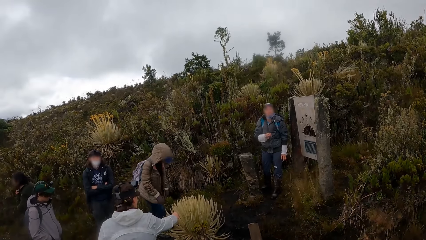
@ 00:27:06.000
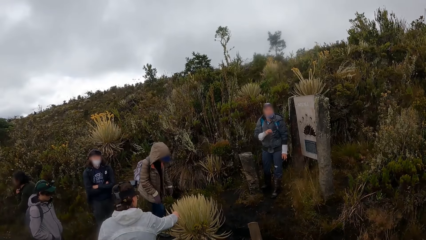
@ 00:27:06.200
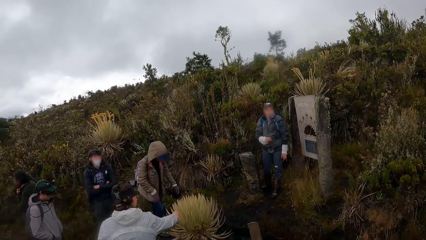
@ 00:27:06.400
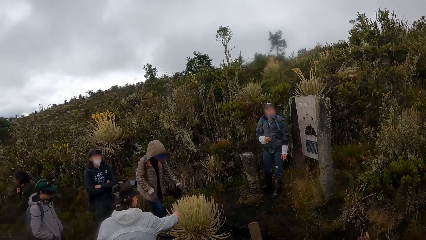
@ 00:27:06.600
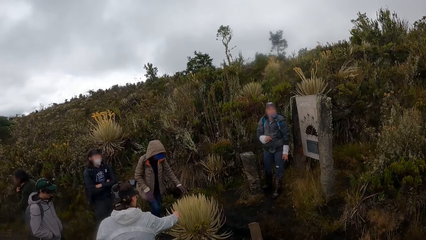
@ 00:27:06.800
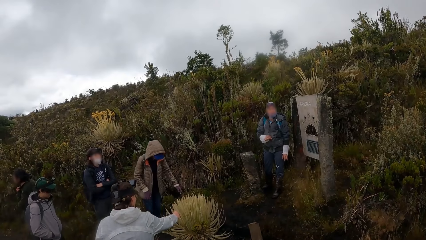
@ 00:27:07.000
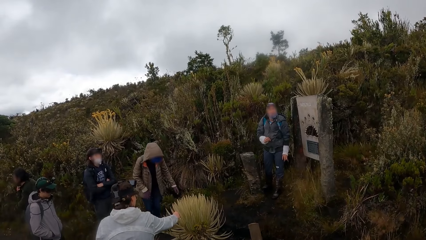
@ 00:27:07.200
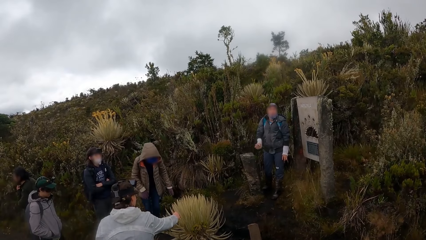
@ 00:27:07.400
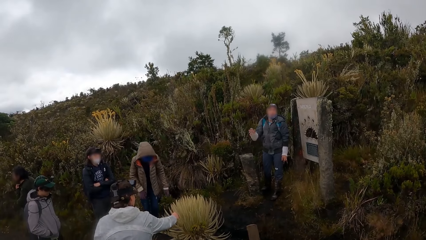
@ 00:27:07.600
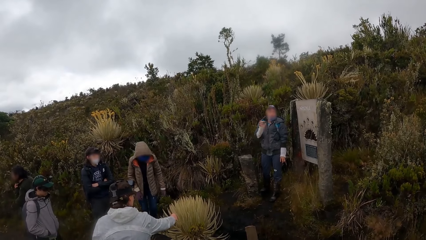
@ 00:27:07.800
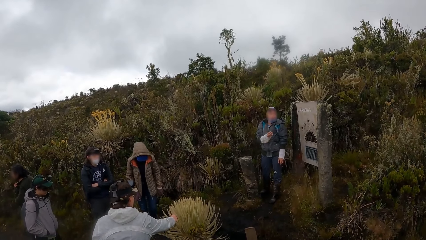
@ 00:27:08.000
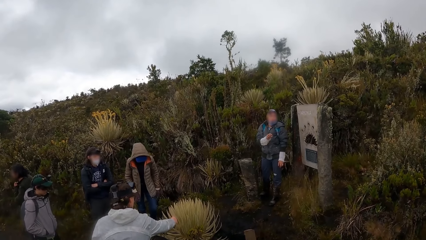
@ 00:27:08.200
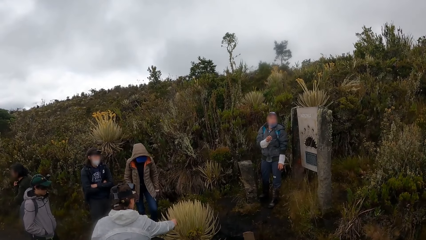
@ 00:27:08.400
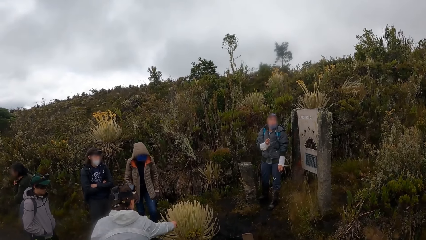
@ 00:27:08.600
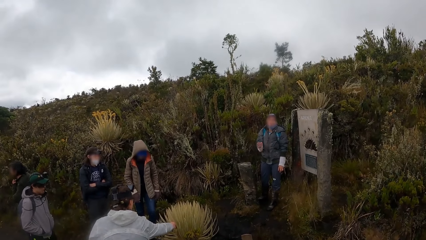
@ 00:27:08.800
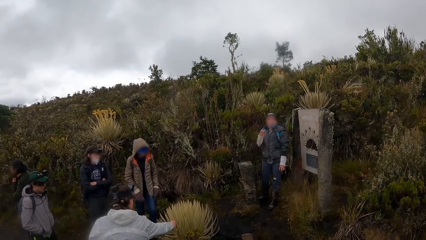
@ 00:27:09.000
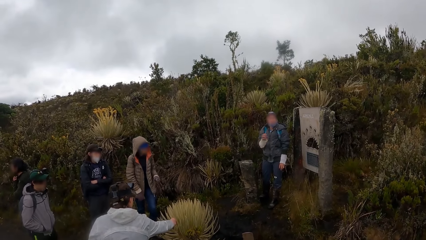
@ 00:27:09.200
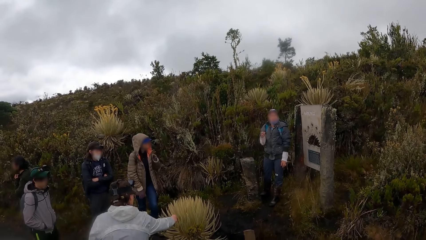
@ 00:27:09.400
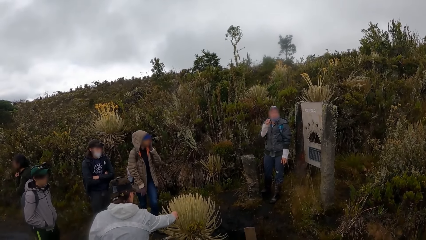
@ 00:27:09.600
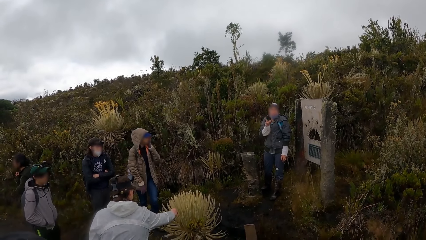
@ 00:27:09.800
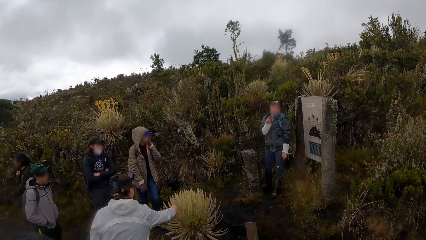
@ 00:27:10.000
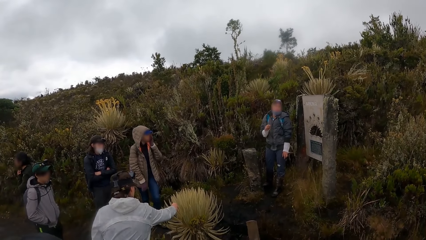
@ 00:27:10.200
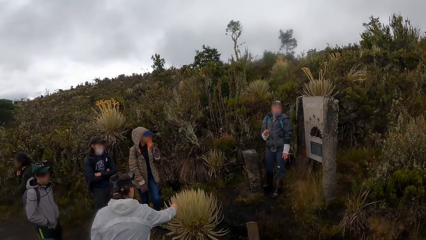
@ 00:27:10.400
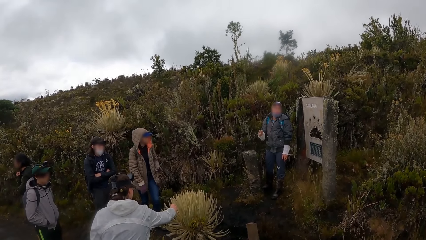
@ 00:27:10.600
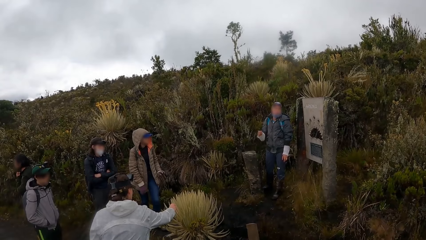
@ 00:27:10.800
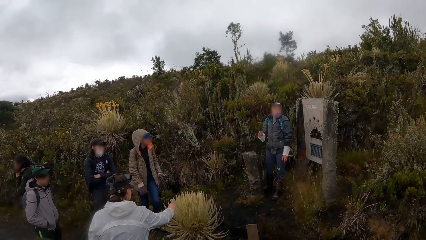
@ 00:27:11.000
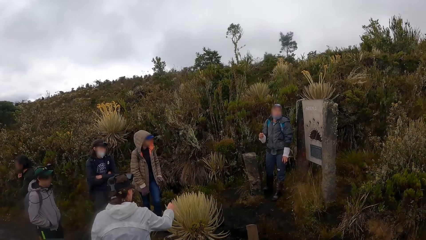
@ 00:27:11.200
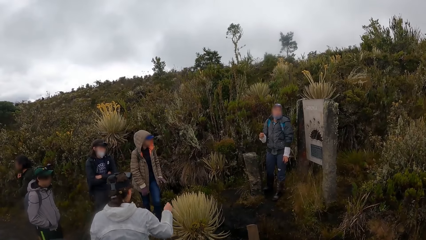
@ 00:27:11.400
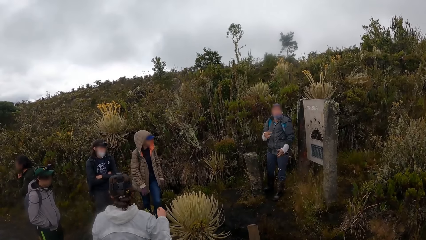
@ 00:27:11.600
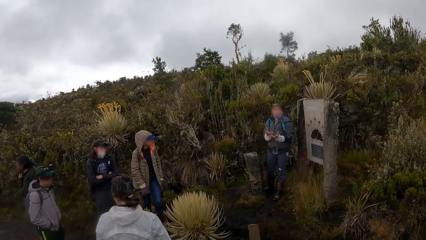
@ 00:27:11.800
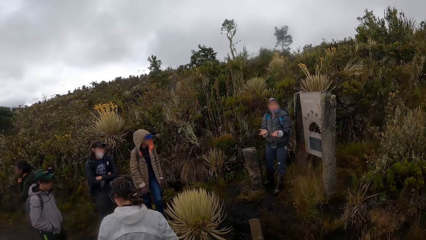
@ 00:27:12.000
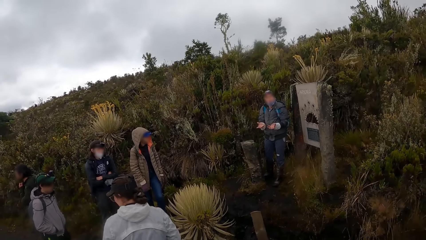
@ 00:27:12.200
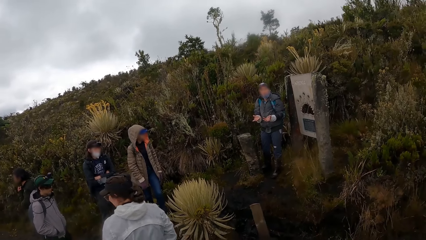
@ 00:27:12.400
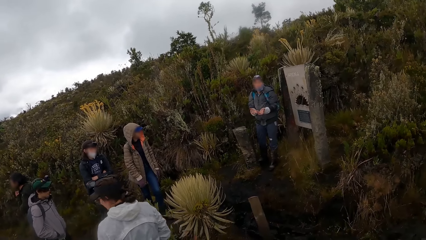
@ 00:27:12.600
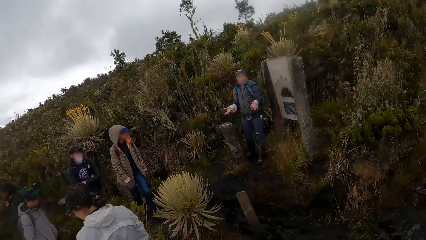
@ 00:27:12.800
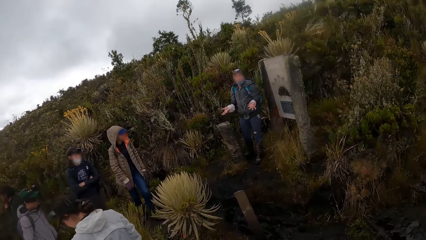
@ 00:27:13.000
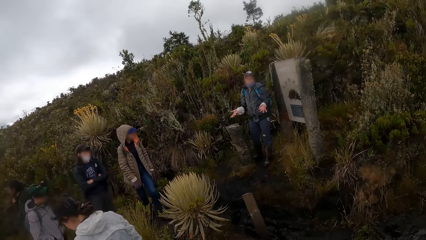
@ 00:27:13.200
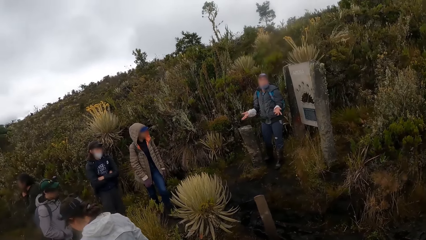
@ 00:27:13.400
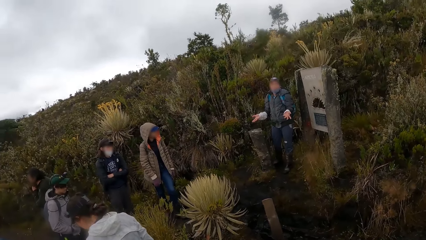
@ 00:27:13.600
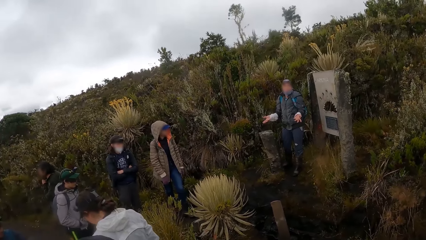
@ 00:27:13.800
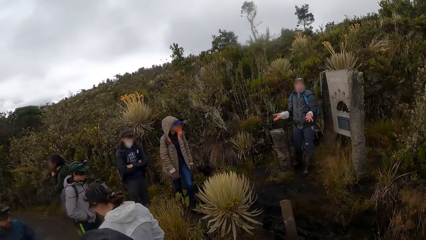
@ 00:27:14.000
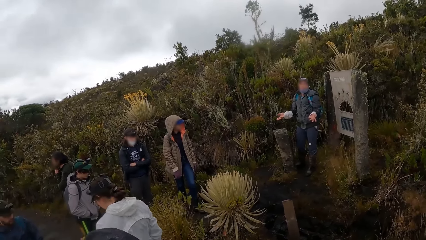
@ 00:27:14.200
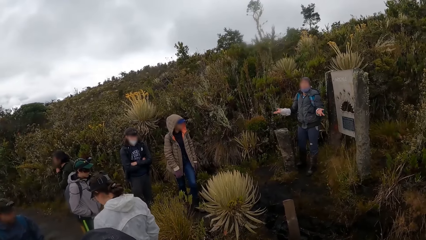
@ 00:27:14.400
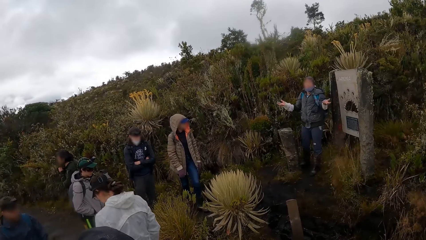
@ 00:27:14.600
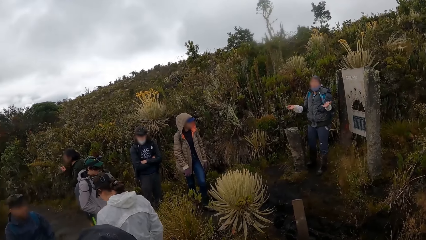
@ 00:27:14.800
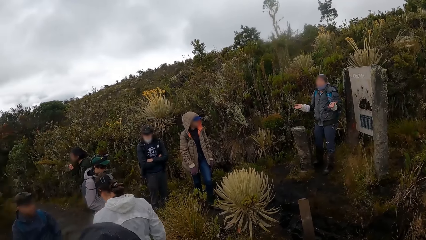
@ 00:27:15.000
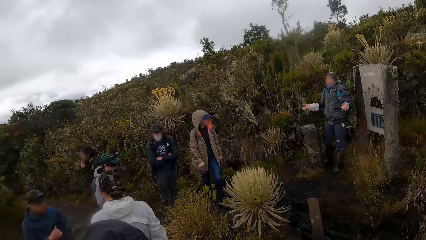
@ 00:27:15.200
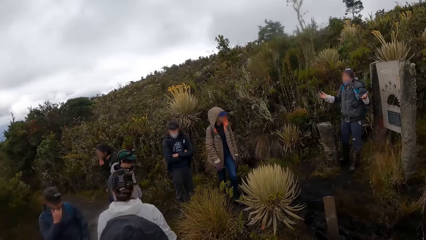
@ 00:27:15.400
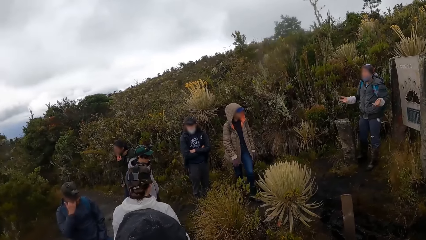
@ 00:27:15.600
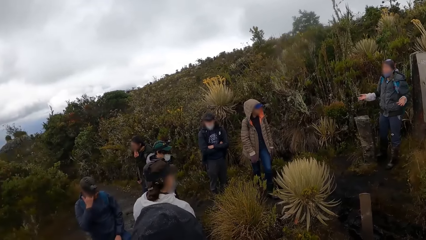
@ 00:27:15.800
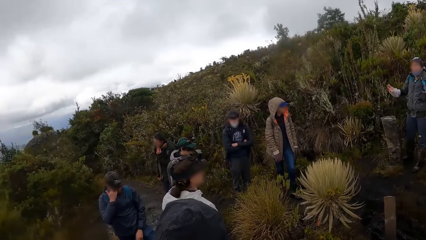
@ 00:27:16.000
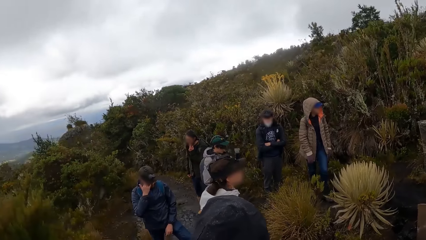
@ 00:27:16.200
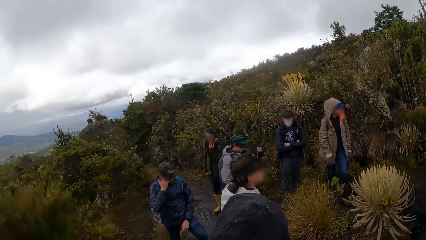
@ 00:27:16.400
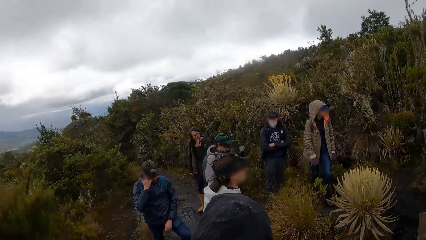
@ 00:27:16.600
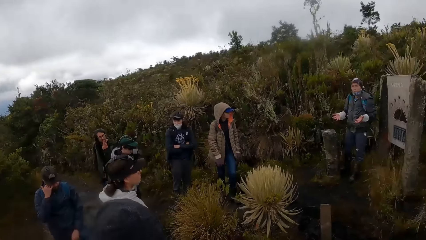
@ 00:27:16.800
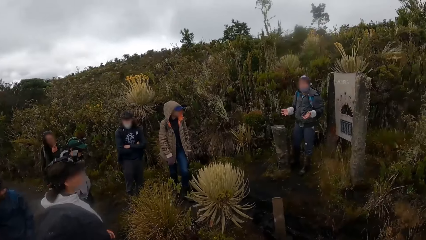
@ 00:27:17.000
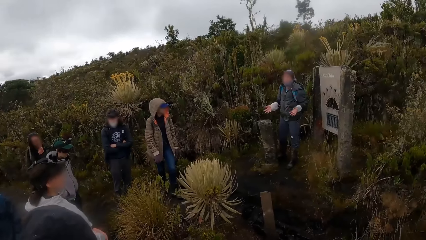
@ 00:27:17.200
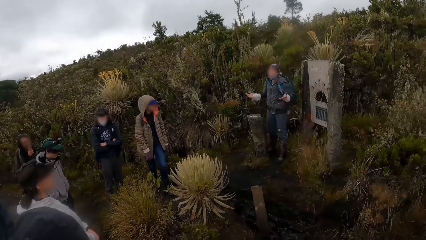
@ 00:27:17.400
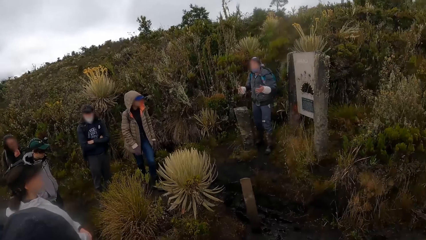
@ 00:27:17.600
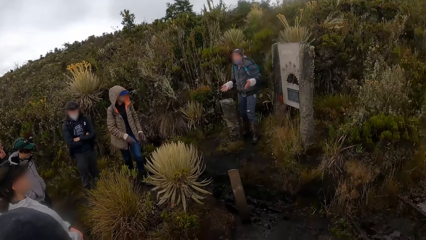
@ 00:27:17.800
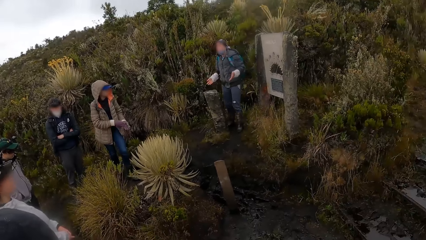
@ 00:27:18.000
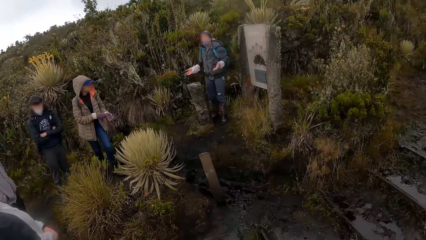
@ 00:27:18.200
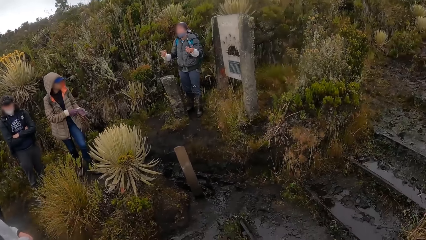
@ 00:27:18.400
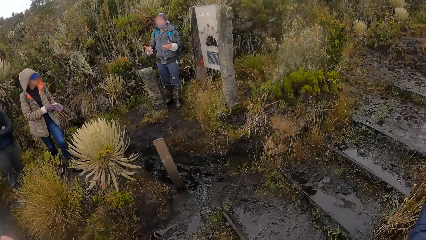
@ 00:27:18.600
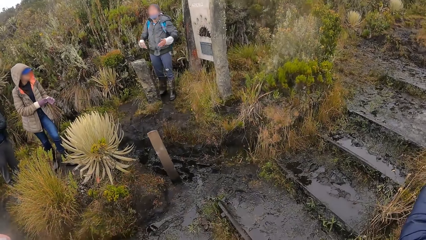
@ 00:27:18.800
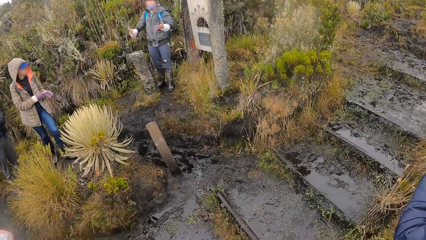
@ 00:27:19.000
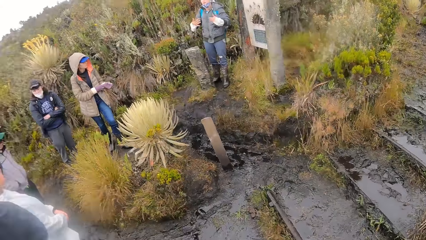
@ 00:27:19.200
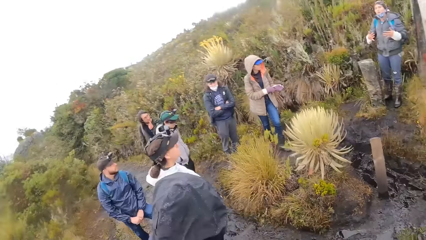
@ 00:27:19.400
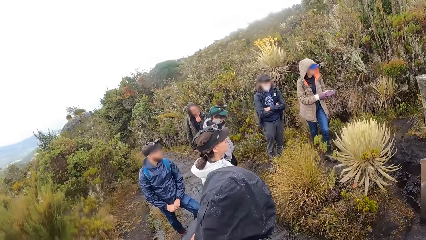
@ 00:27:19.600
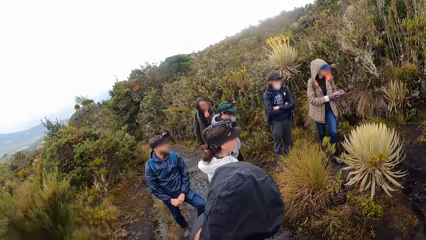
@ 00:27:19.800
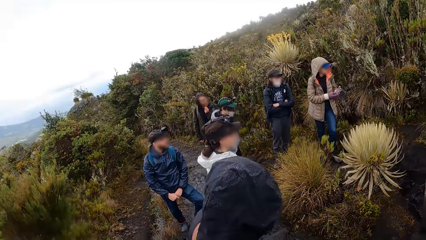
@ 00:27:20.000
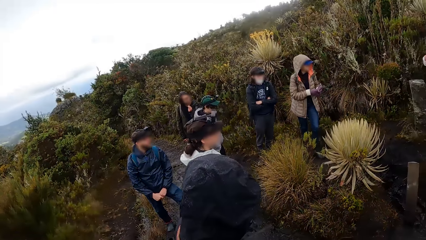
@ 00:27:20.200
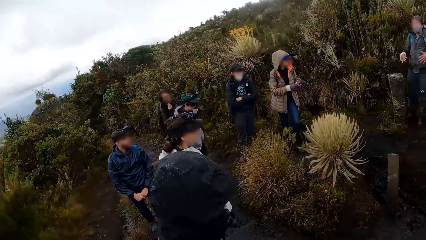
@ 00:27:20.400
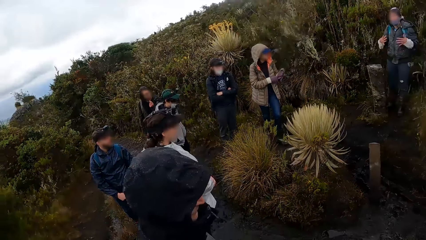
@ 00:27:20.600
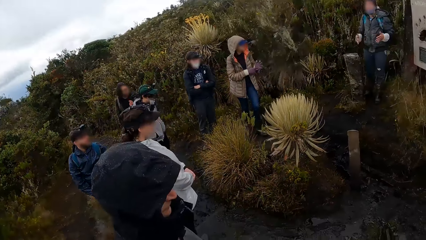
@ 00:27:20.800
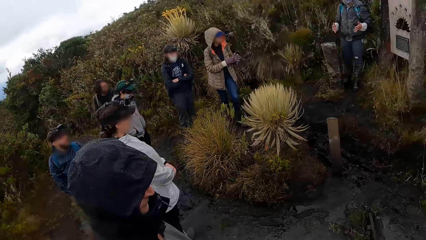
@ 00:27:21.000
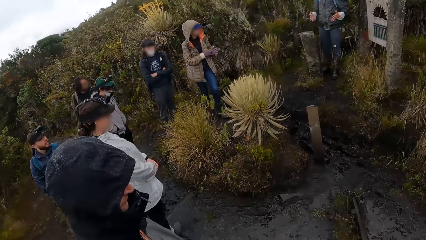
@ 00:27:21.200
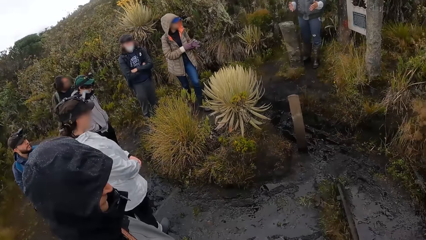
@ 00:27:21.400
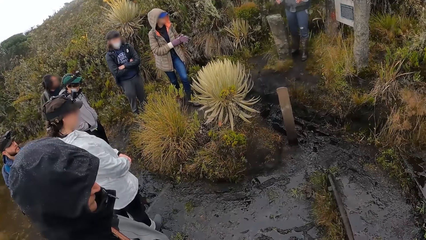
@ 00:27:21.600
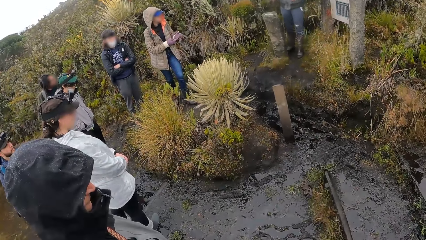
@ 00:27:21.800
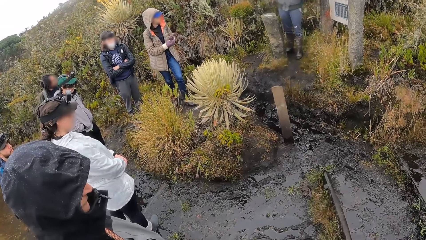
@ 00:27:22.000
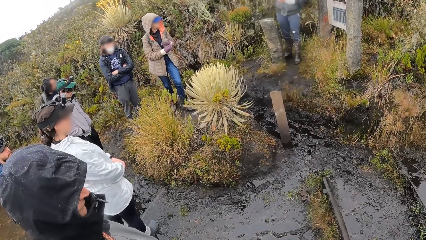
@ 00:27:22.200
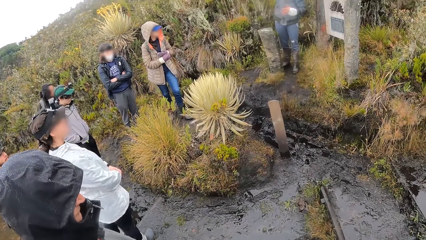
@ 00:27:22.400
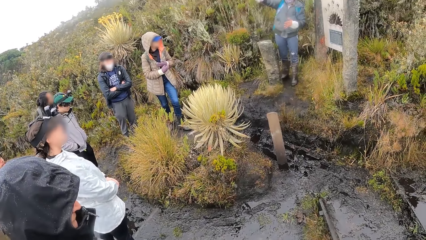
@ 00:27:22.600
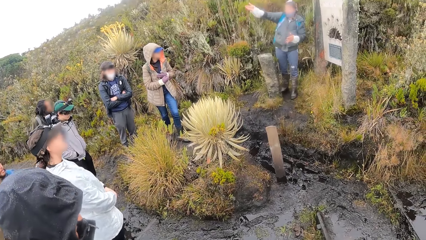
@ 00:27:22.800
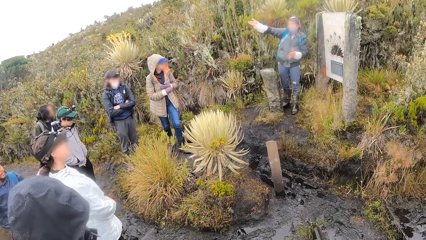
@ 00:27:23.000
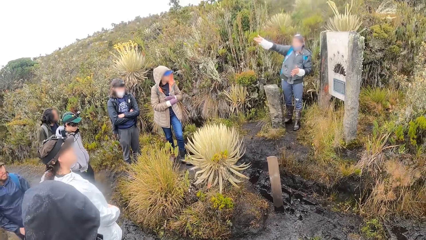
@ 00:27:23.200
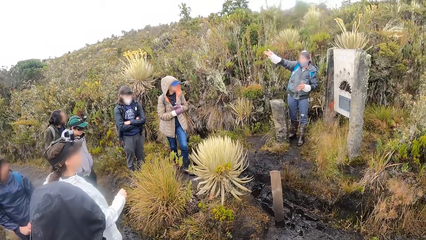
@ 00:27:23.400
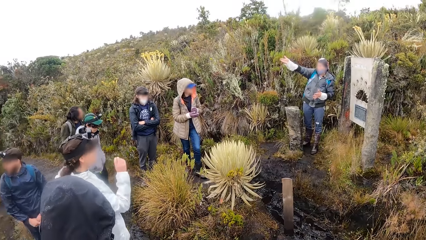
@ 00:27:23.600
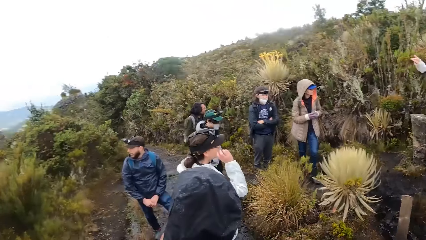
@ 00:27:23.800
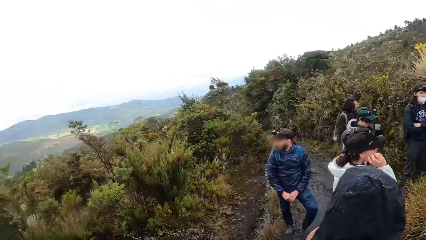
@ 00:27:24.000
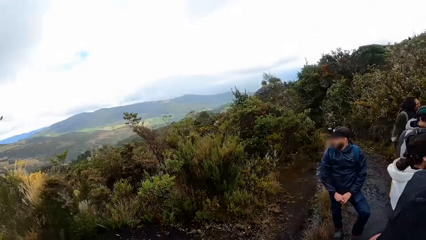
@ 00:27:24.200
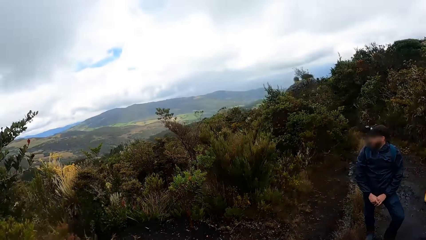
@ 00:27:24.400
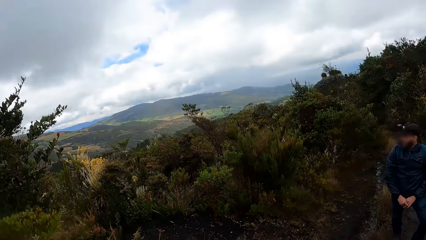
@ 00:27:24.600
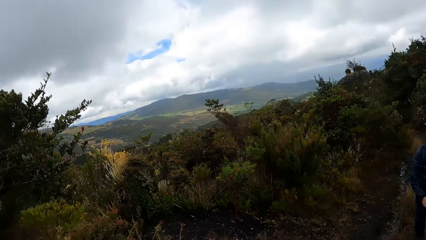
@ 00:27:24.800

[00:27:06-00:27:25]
A woman moves around and uses gestures. A man looks around. The woman moves hands and uses gestures.
